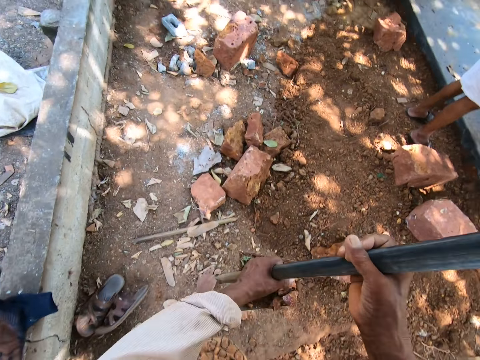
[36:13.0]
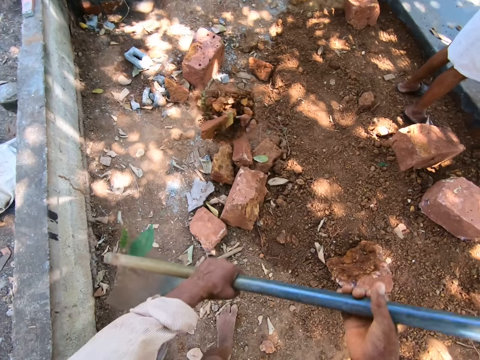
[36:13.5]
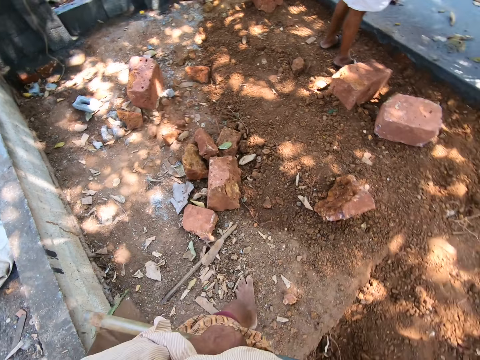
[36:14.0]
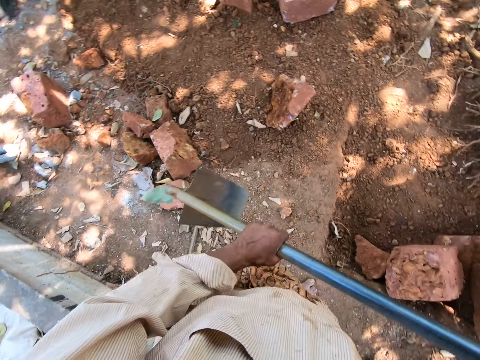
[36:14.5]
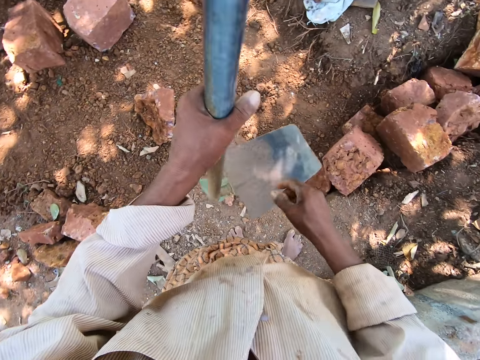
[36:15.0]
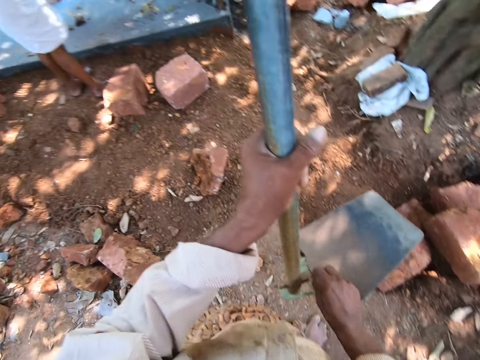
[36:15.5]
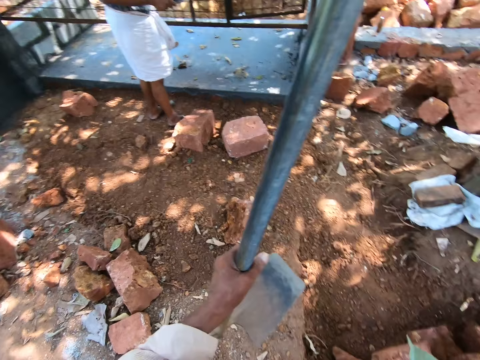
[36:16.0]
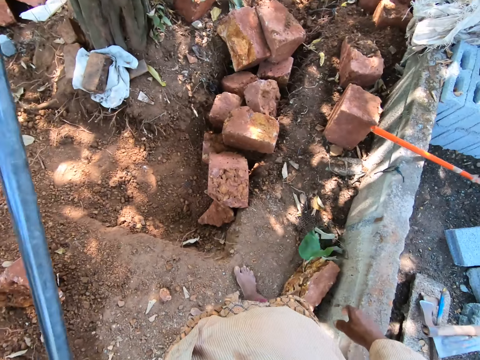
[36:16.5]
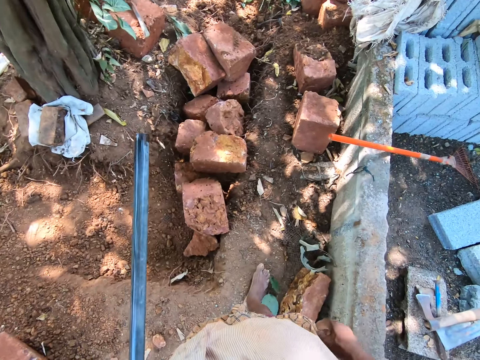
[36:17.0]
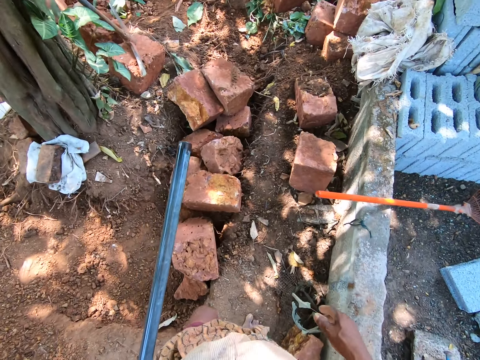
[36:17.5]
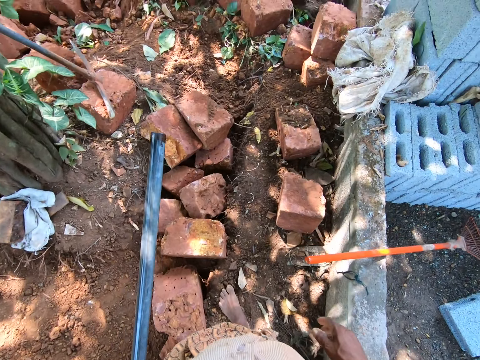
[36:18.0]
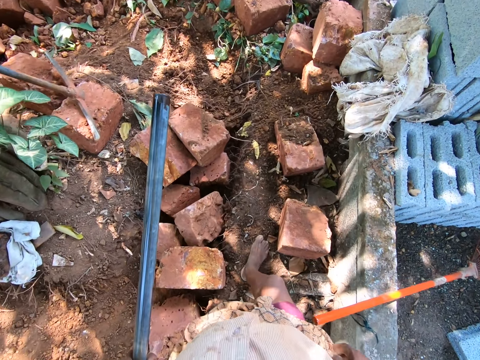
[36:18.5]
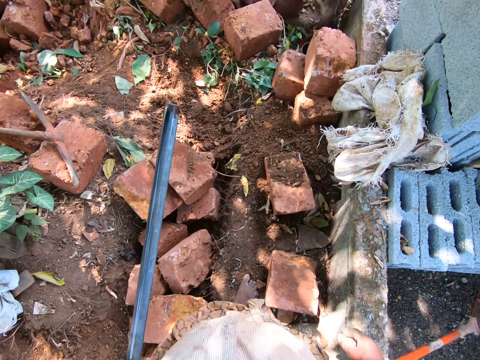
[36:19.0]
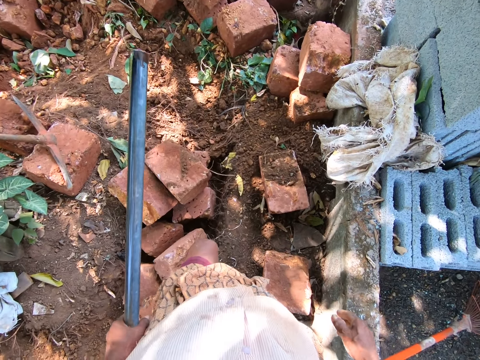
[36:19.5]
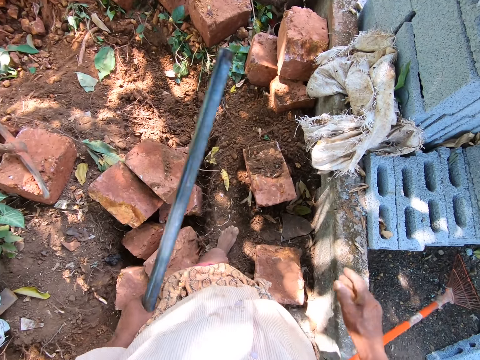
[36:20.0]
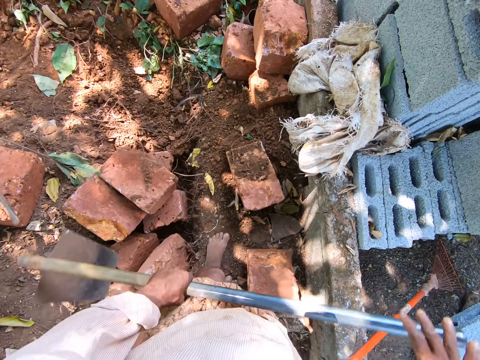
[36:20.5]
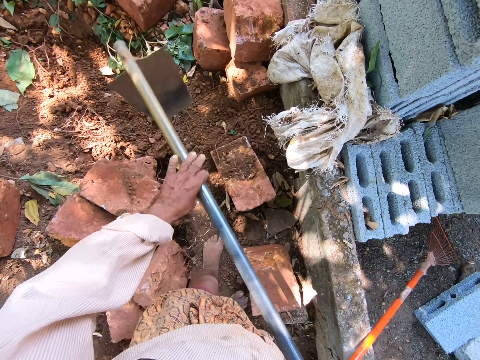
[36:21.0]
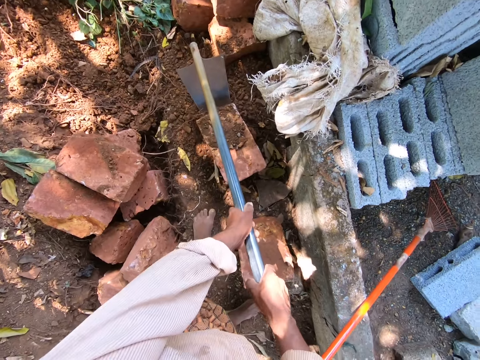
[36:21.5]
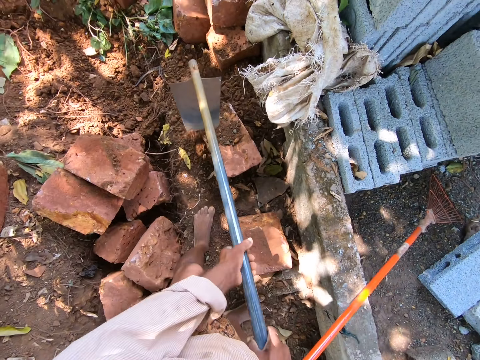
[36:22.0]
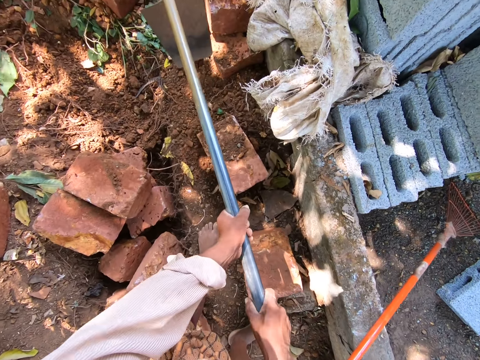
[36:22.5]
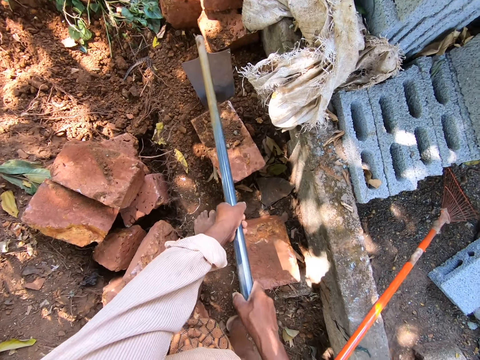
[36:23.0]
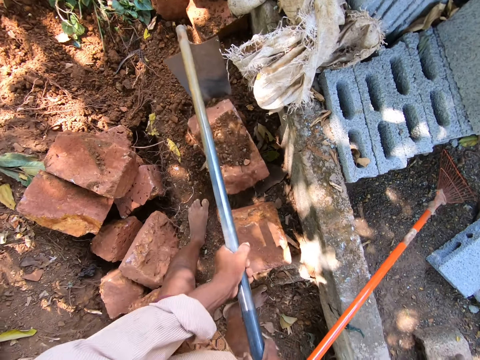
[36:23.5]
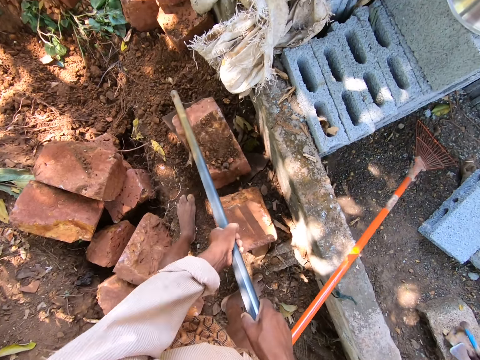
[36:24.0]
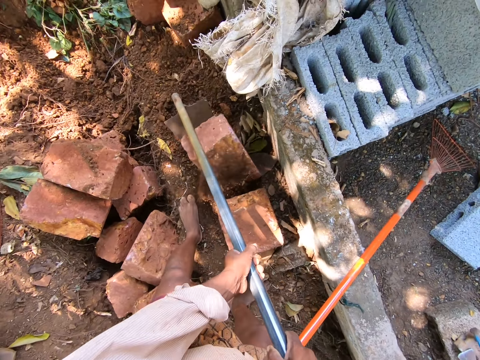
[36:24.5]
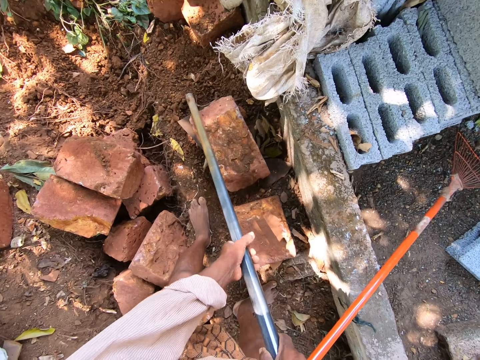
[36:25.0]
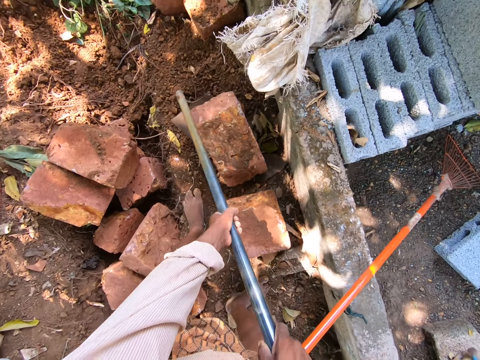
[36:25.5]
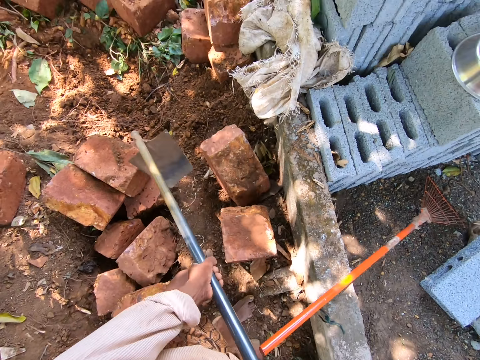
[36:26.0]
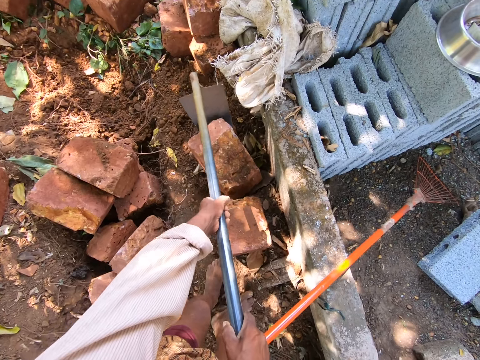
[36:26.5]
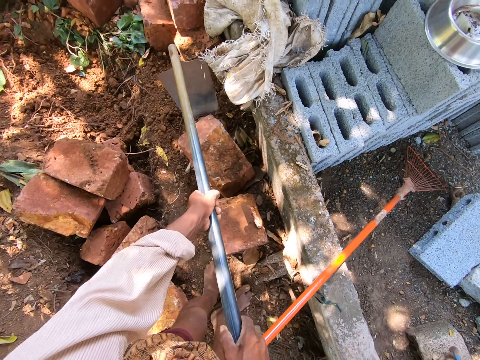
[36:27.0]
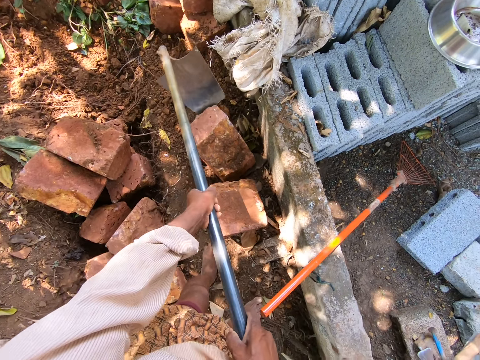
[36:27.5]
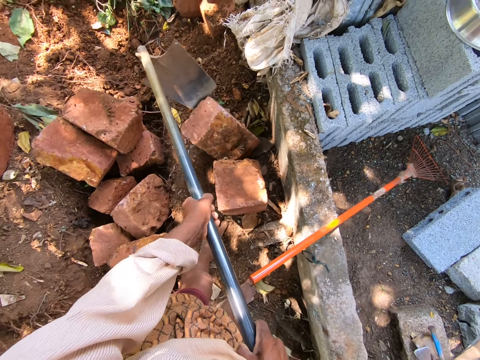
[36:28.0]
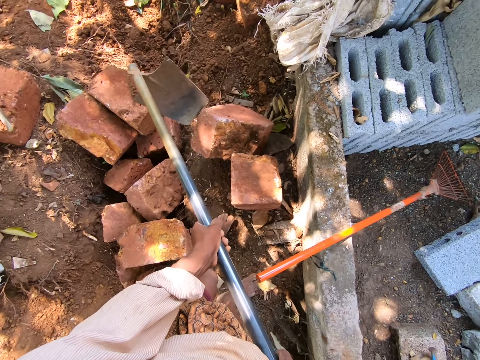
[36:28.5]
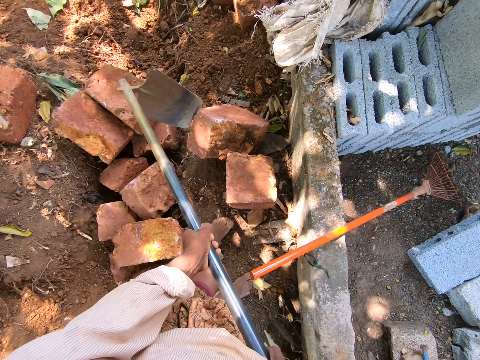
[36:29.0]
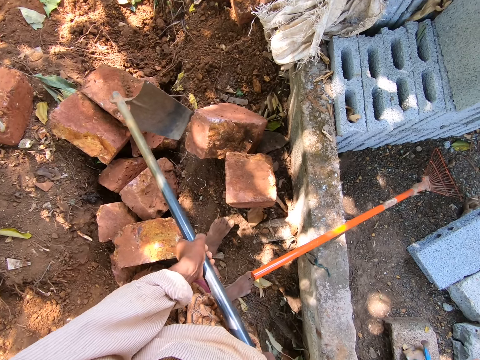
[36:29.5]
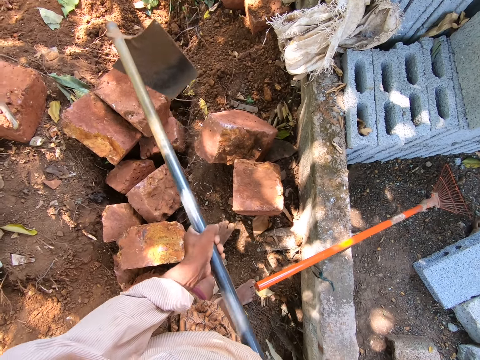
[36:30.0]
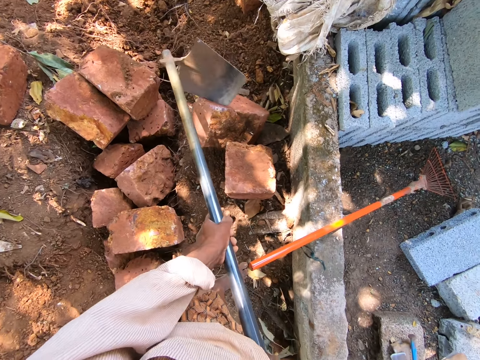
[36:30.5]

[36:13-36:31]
The camera wearer holds the hoe with his hands. He pours the stones on the ground with the hoe in his hands. He holds the hoe with his left hand. He removes a leaf from the hoe in his left hand with his right hand. He touches the hoe. He drops the leaf in his right hand on the ground. He walks on the building site. He holds the hoe with both hands. He touches the hoe. He digs a block from the ground with the hoe in his hands. He scrapes the block on the ground with the hoe in his hands. He digs the soil with the hoe. He digs the block from the ground with the hoe in his hands. He pulls the block on the ground with the hoe in his hands. He does this repeatedly.

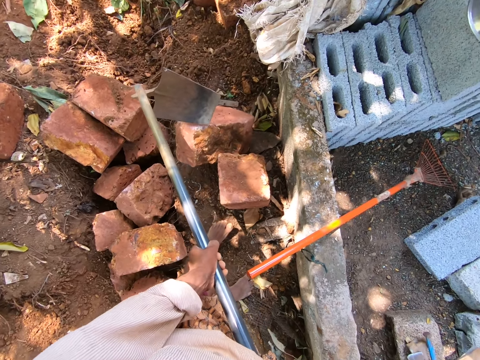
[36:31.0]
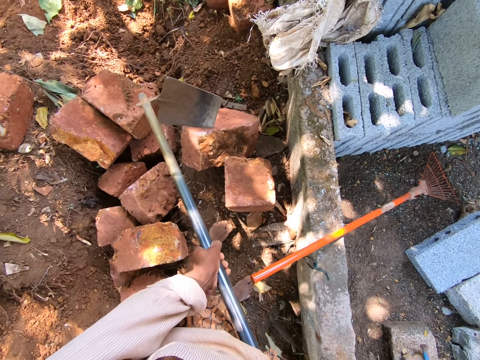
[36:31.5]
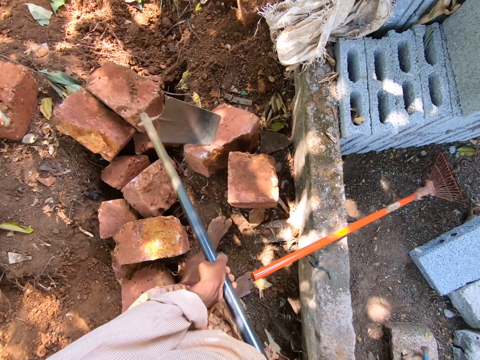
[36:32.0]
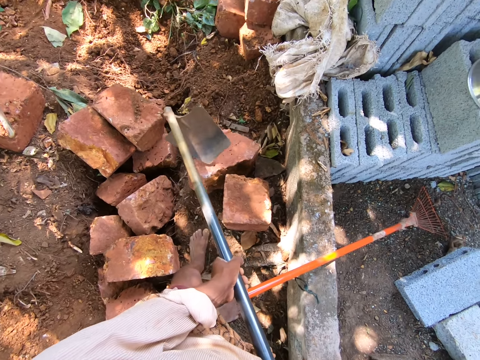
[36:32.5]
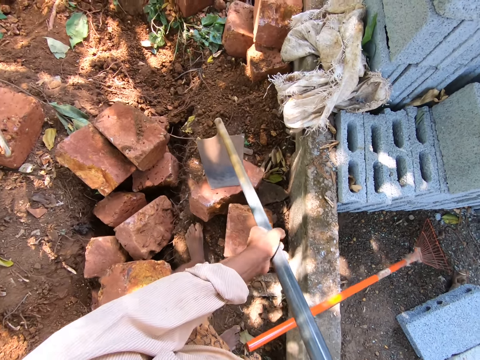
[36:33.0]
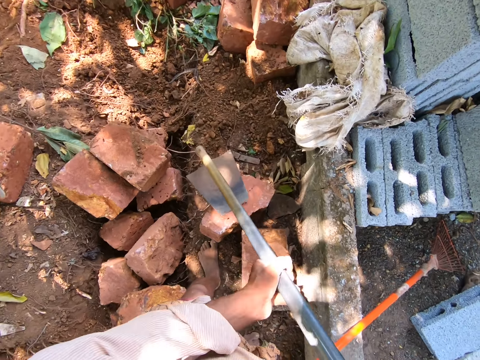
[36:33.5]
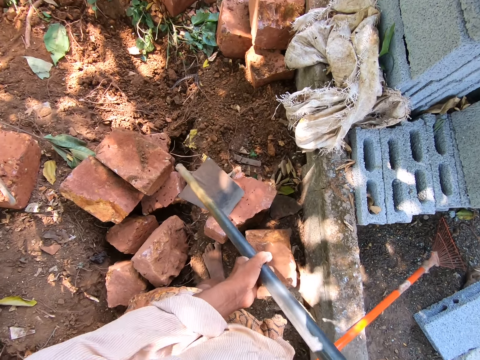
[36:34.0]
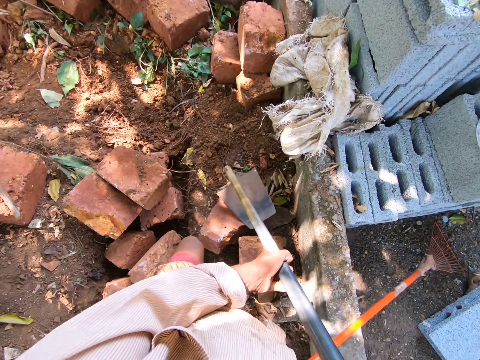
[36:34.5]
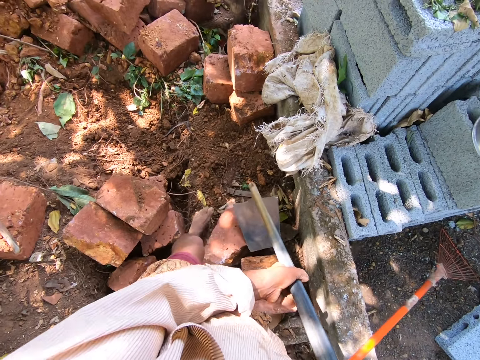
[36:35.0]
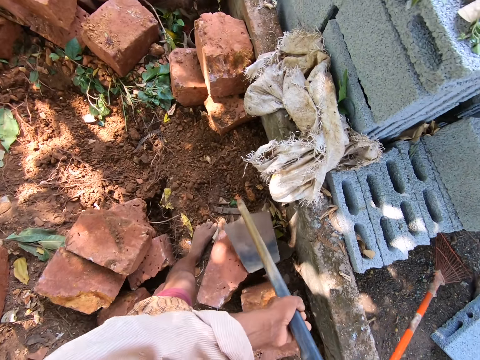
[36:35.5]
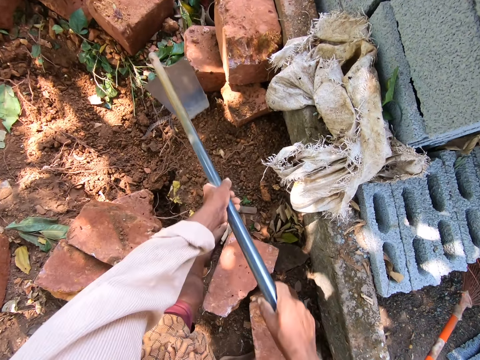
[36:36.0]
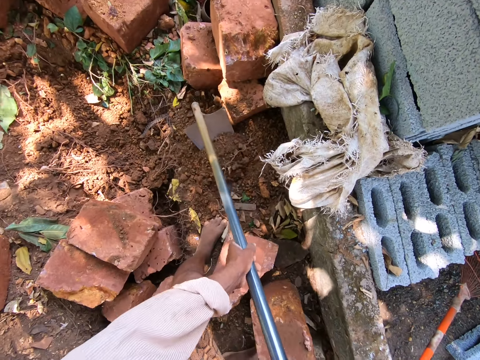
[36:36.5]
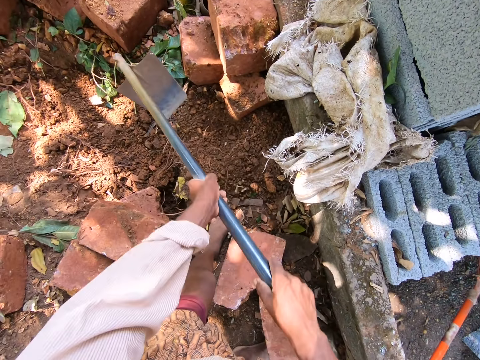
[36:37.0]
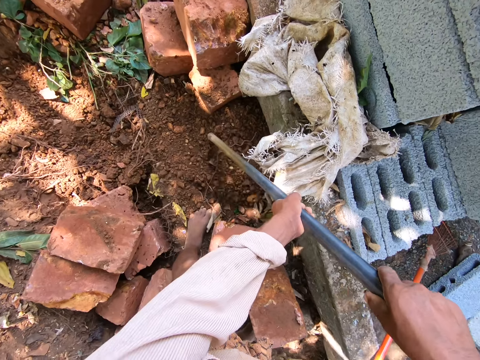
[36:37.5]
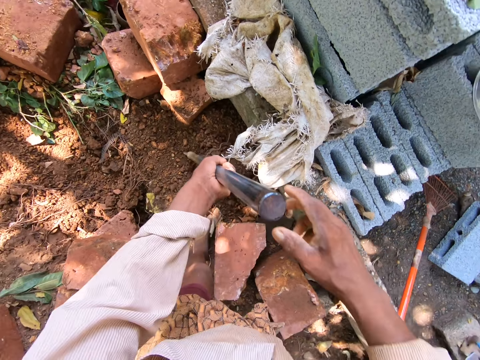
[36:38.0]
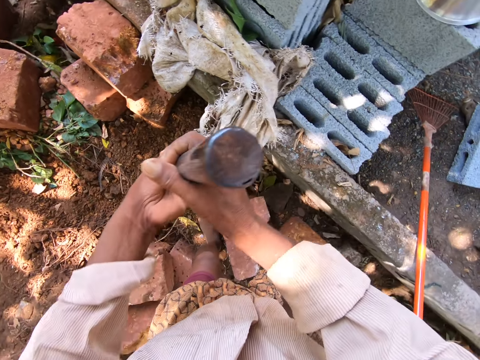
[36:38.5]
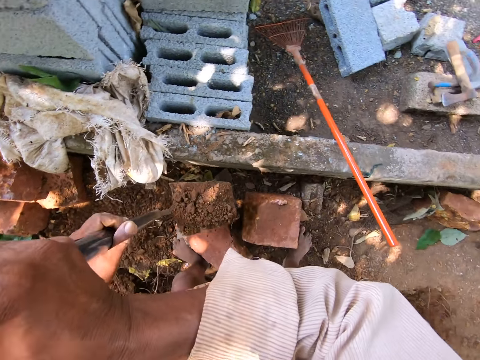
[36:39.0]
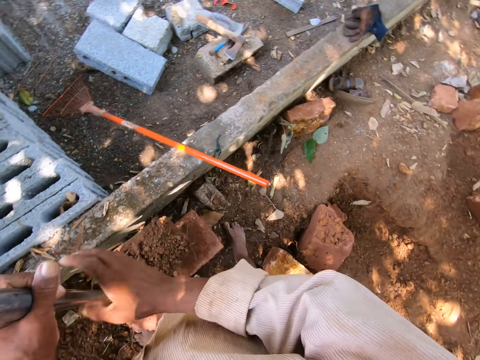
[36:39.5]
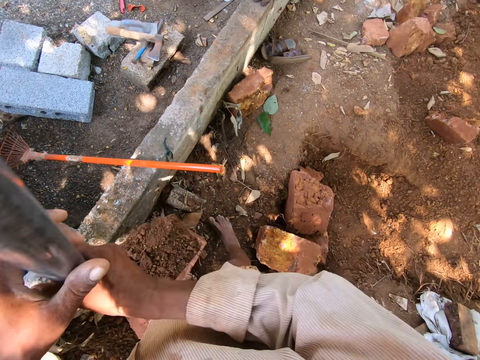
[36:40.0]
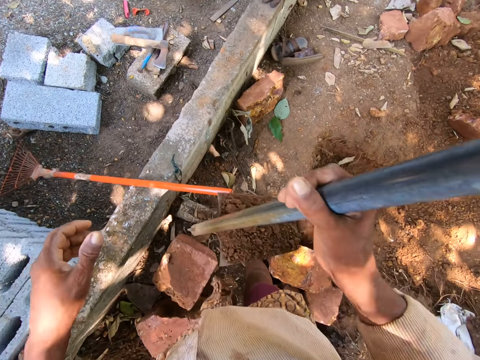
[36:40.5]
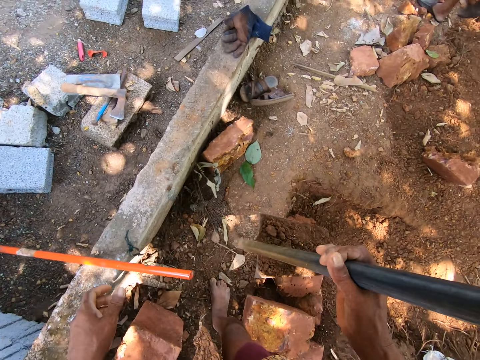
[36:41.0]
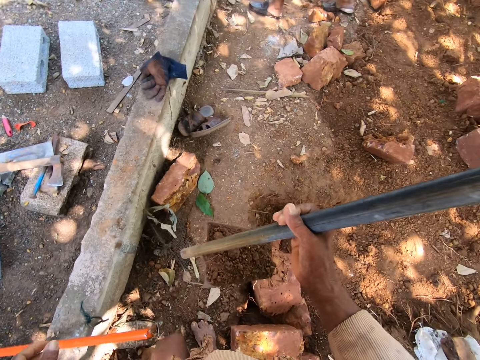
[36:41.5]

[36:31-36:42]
The camera wearer places the hoe in his hands on the block on the ground. He digs sand from the ground with the hoe in his hands. He scoops the sand on the ground with the hoe in his hands. He takes the hoe in his left hand from the ground. He holds the hoe with his left hand. He passes the hoe in his left hand to his right hand. He passes the hoe in his right hand to his left hand. He passes the hoe in his left hand to his right hand. He moves around the building site.
